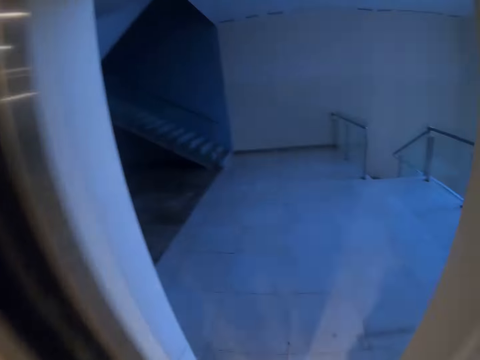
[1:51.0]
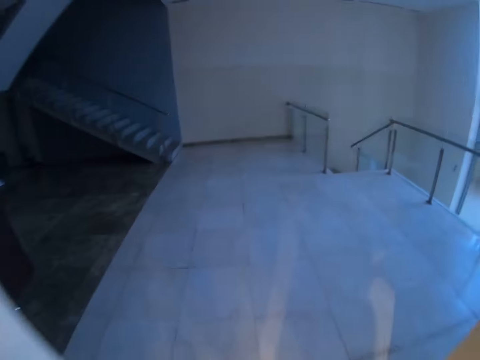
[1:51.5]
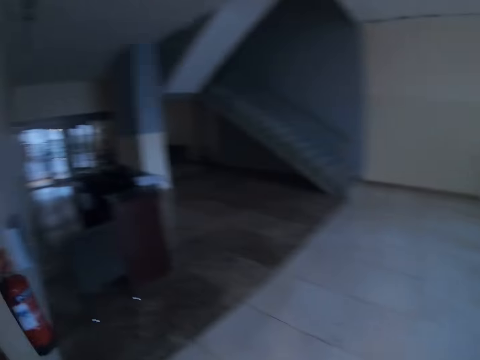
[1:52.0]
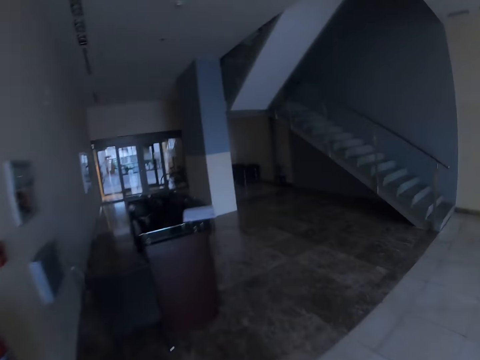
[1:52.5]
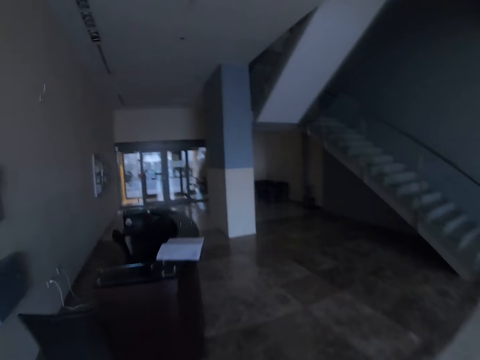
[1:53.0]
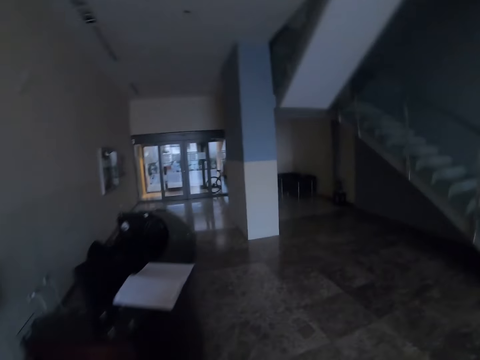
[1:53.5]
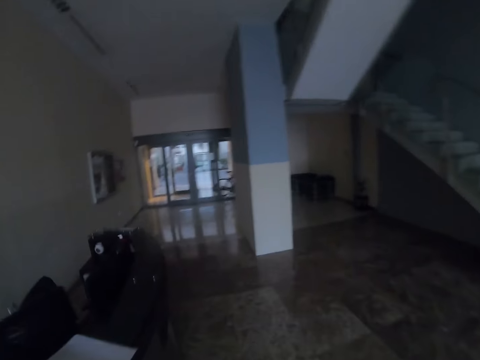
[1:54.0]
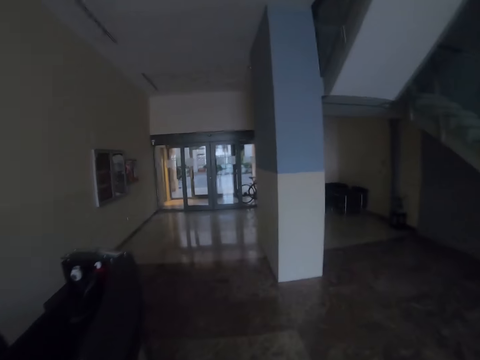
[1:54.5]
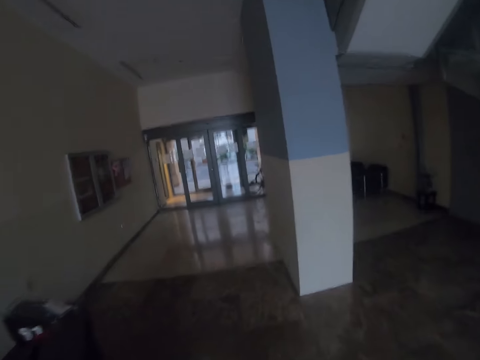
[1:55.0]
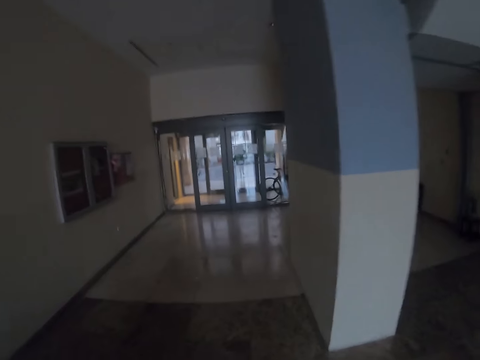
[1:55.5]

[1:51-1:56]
The camera wearer walks out of the lift. They walk around.

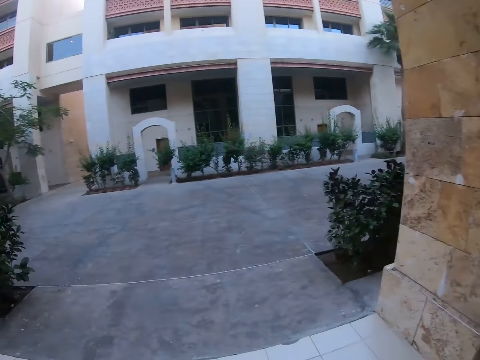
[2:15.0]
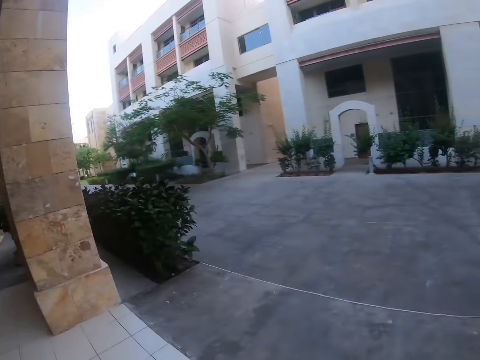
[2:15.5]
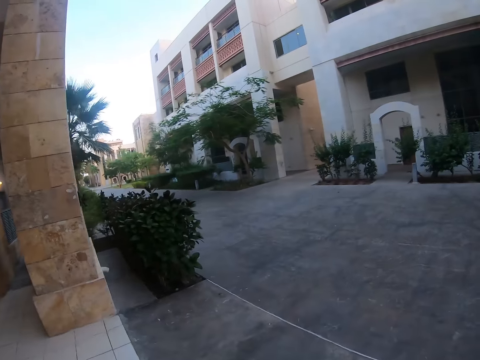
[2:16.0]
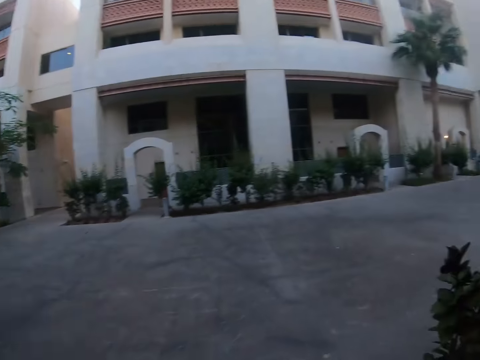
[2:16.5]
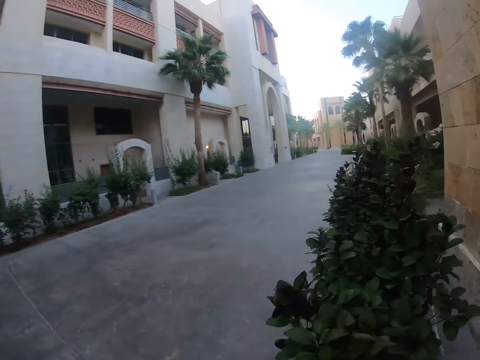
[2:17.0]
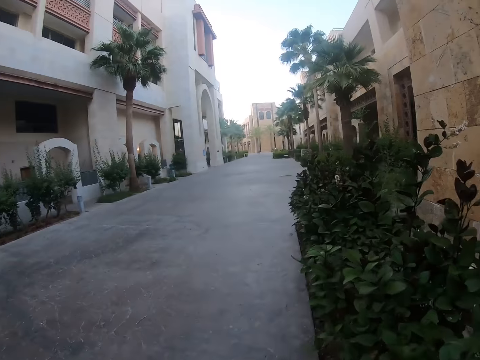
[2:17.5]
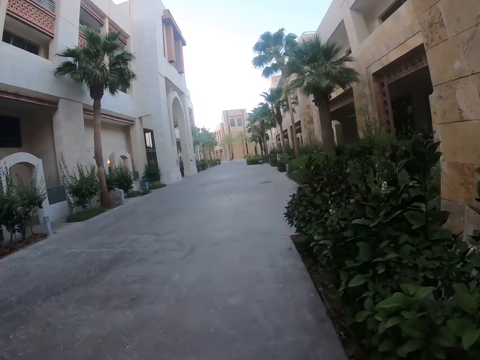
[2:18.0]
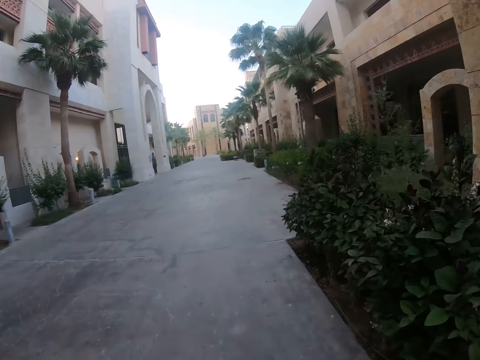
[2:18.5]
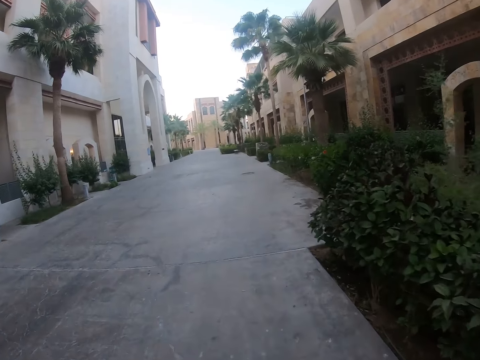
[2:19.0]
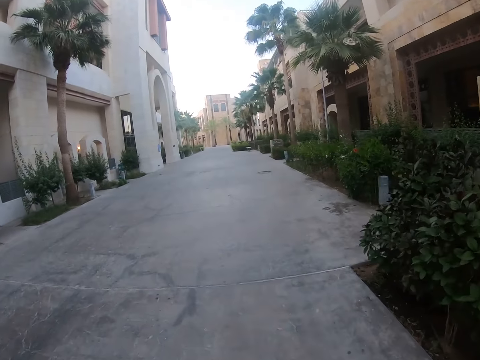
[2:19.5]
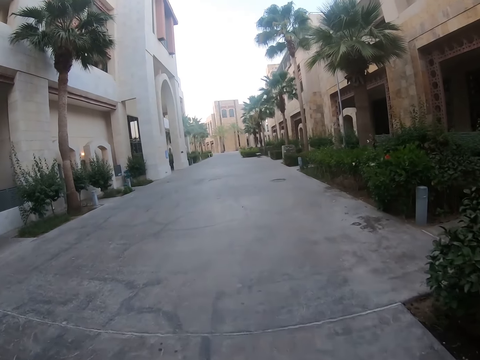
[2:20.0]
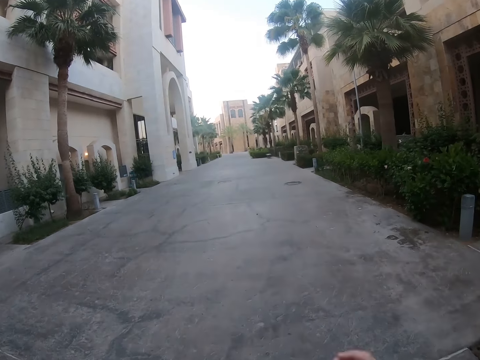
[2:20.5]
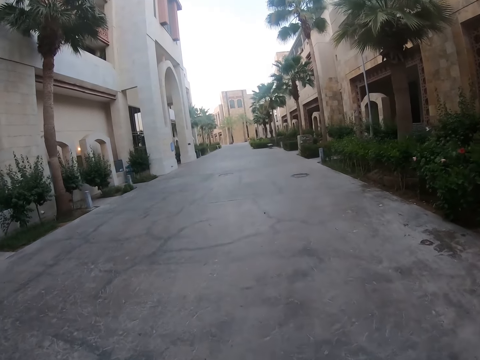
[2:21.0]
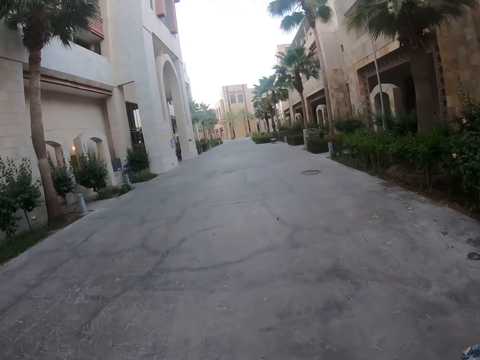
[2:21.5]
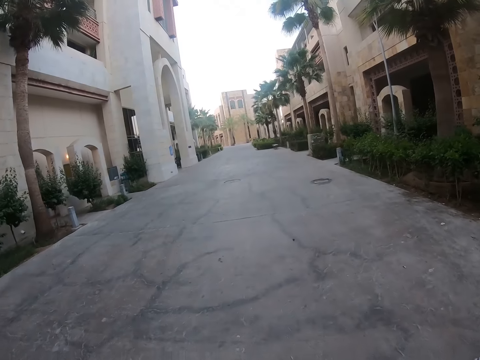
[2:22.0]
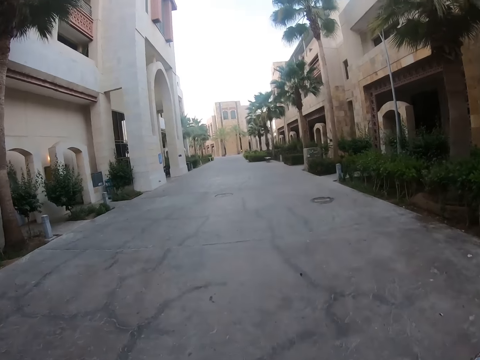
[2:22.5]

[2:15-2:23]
The camera wearer walks on the driveway.

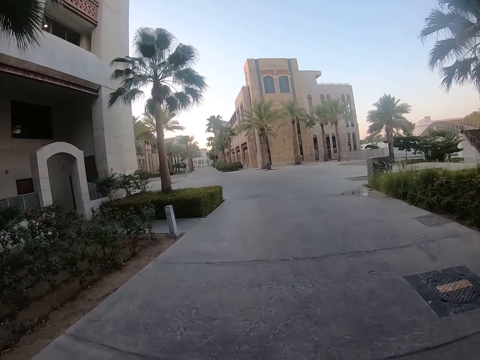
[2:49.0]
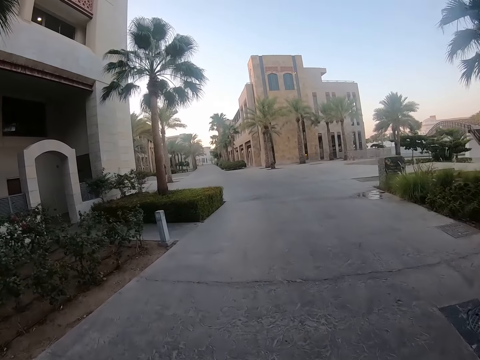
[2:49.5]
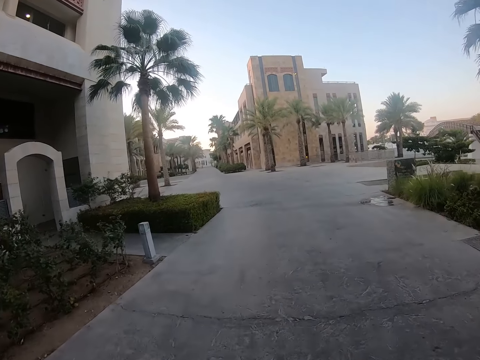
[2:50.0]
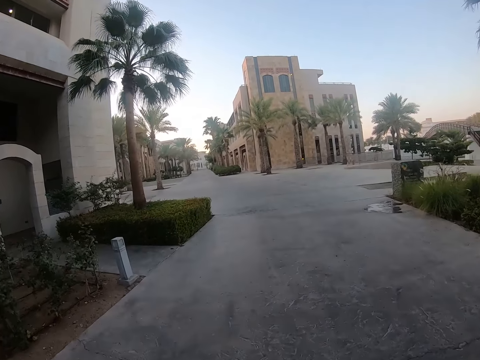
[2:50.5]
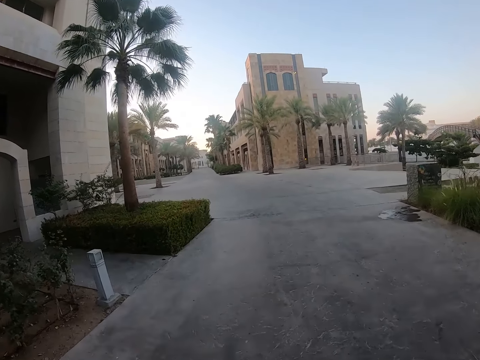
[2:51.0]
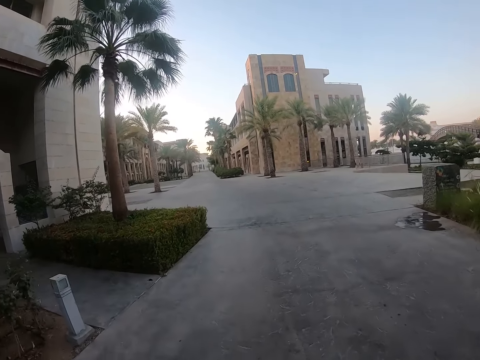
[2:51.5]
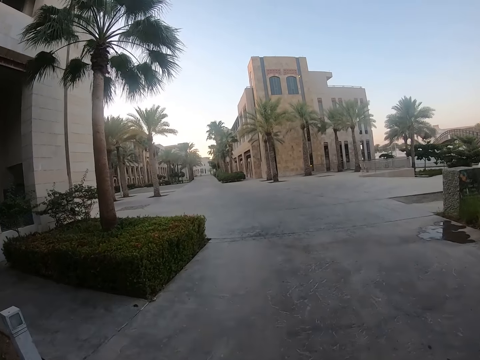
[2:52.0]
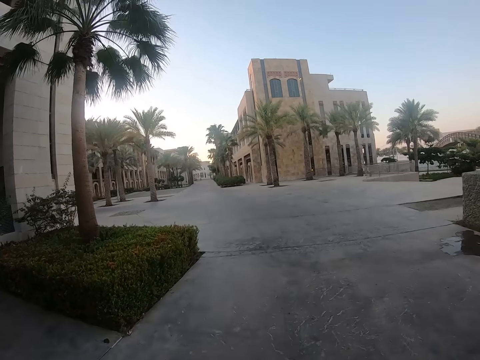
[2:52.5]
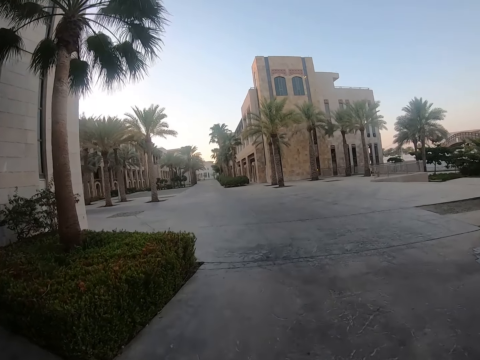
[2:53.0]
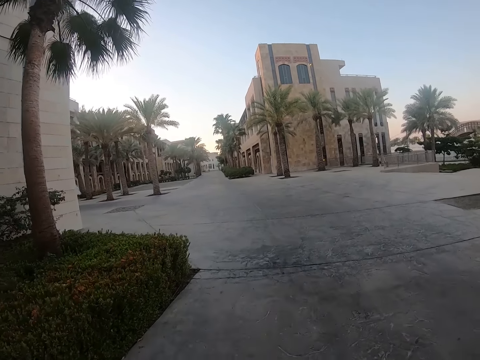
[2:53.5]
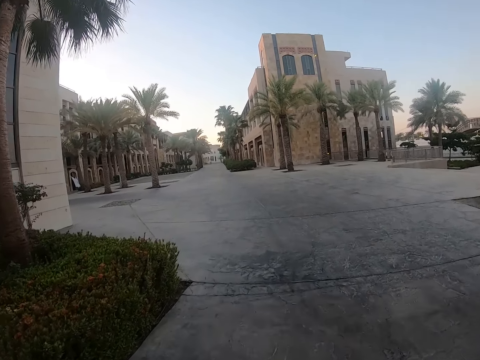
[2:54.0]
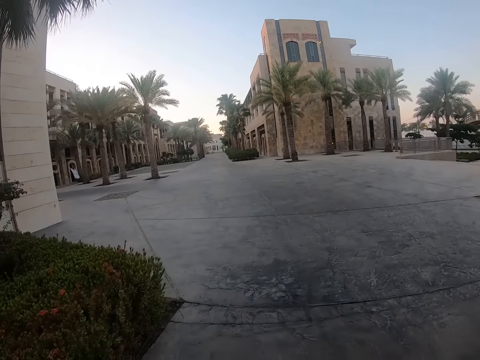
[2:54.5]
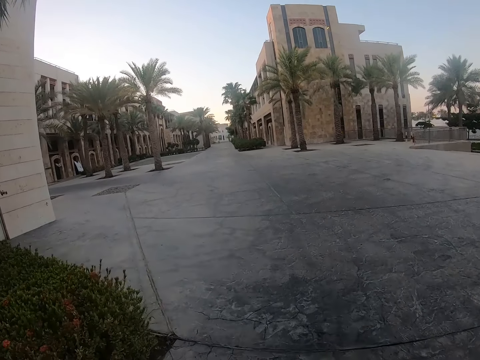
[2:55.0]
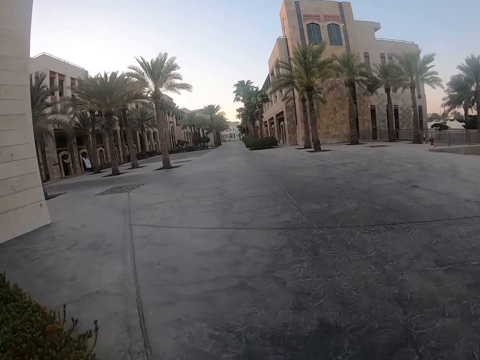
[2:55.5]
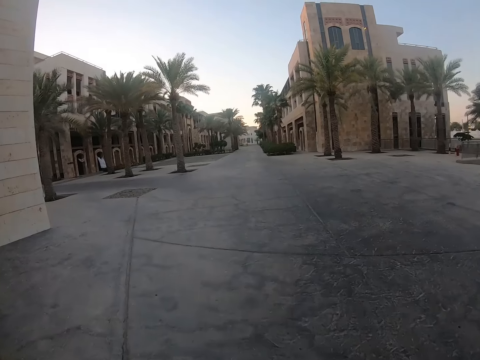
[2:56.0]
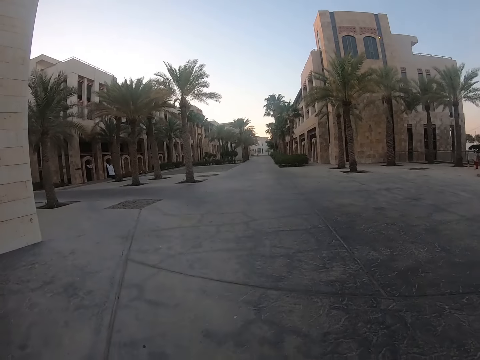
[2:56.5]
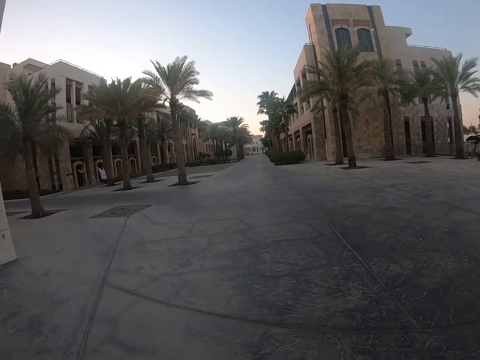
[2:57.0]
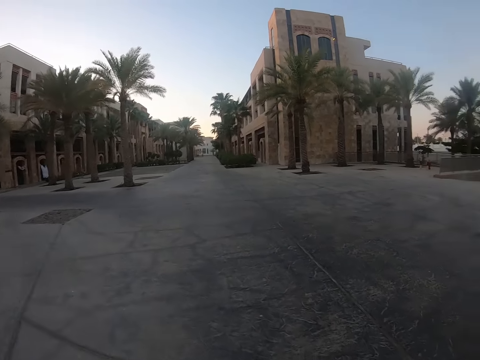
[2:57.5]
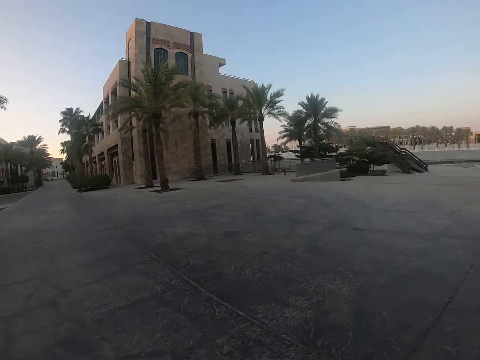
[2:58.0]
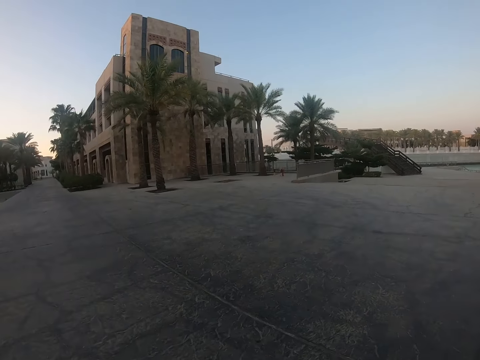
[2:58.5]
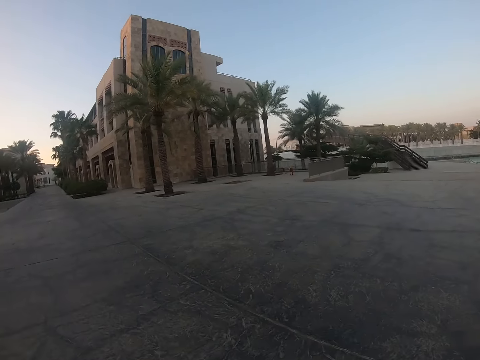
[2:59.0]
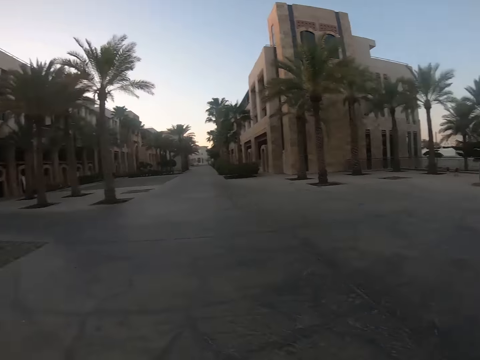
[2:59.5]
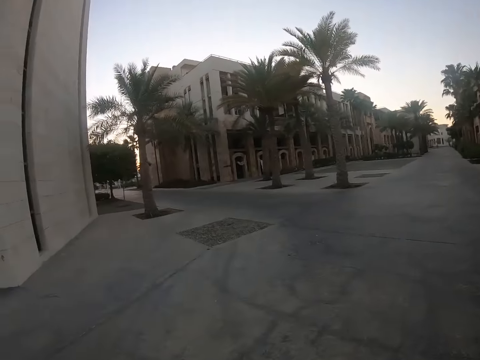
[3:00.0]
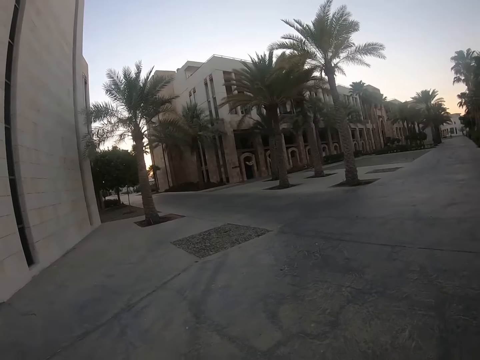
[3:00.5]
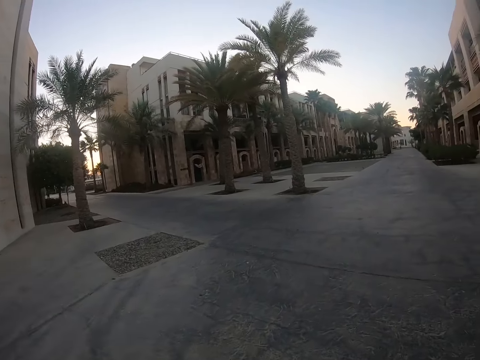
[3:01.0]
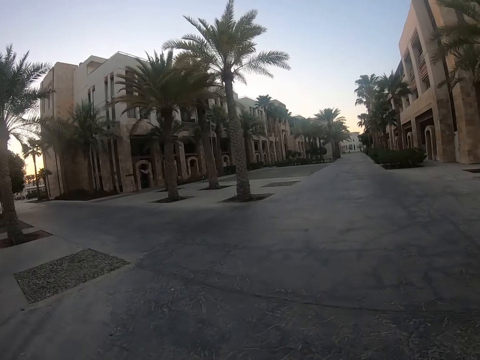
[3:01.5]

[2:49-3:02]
The camera wearer walks on the pavement. They look around.
